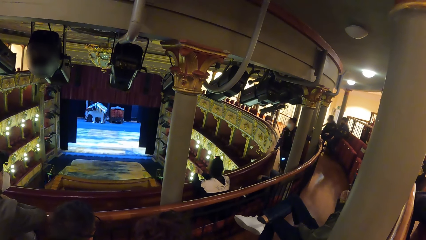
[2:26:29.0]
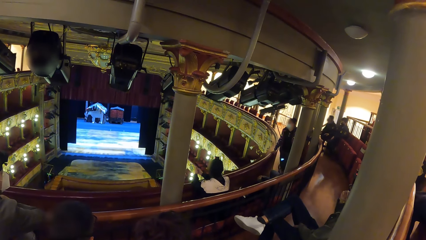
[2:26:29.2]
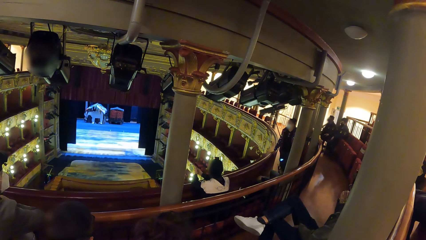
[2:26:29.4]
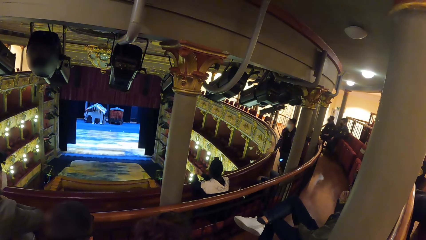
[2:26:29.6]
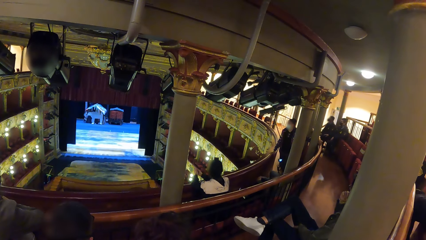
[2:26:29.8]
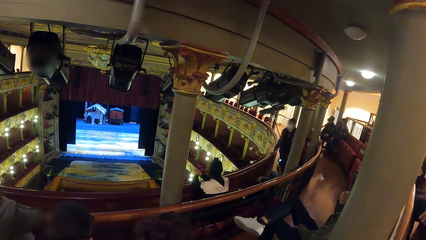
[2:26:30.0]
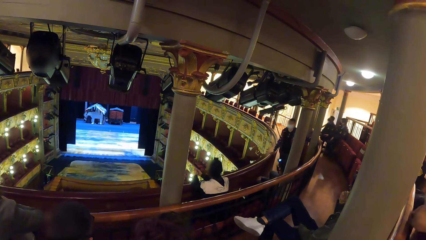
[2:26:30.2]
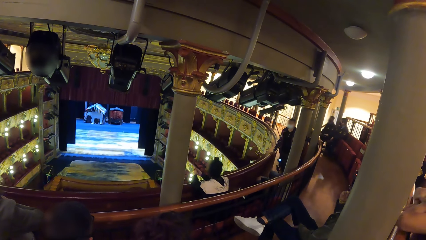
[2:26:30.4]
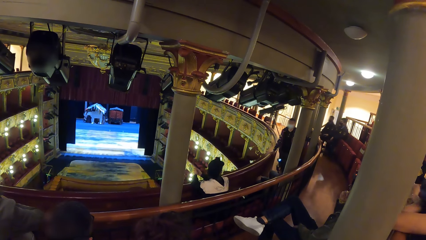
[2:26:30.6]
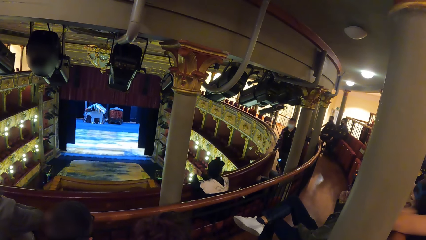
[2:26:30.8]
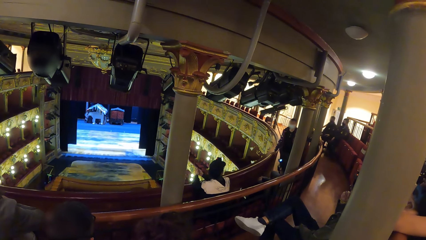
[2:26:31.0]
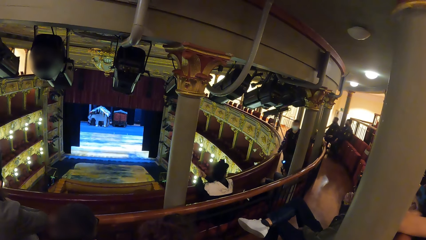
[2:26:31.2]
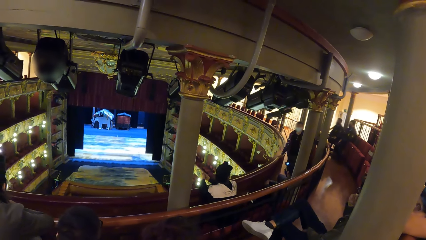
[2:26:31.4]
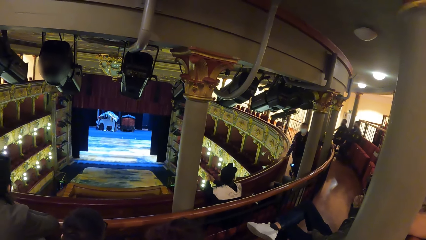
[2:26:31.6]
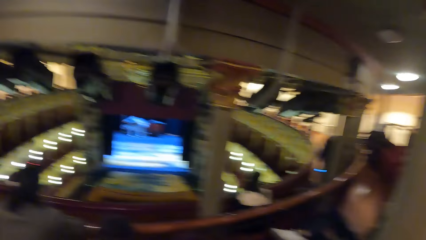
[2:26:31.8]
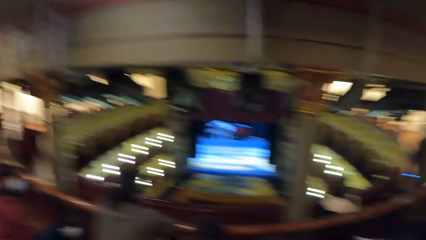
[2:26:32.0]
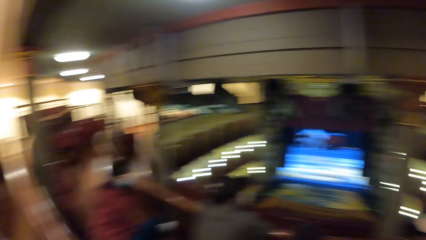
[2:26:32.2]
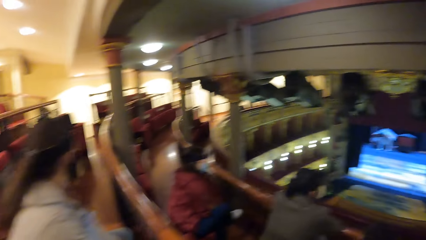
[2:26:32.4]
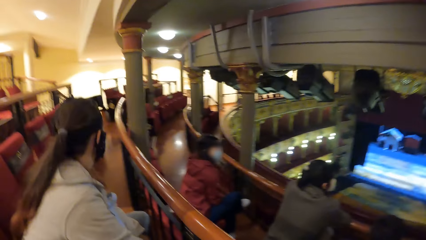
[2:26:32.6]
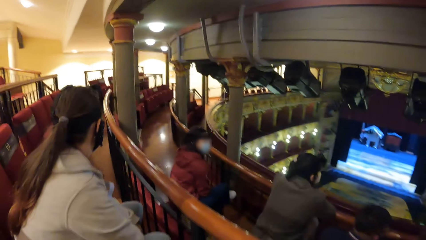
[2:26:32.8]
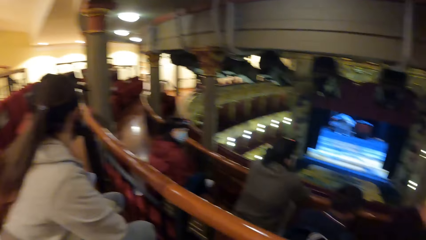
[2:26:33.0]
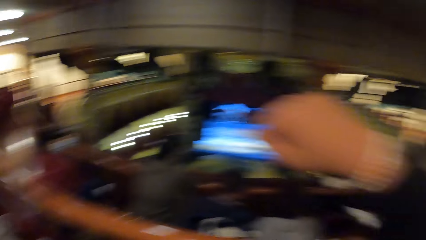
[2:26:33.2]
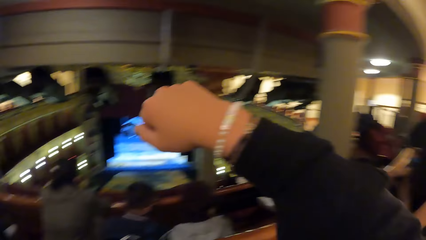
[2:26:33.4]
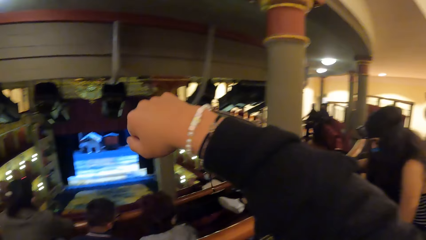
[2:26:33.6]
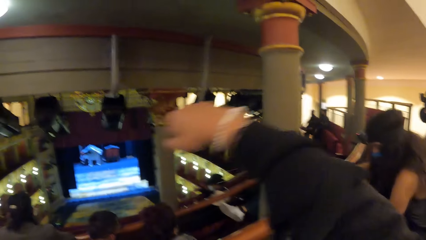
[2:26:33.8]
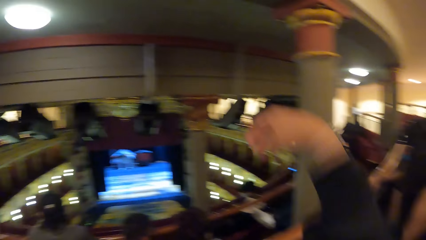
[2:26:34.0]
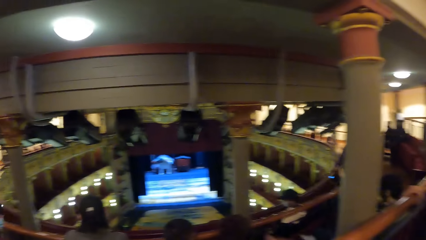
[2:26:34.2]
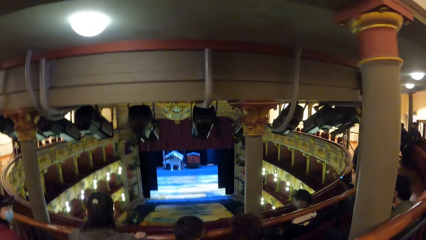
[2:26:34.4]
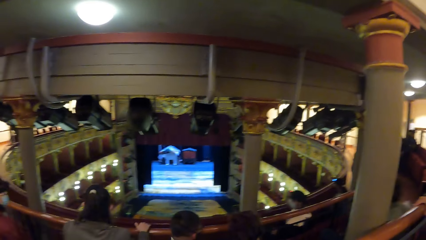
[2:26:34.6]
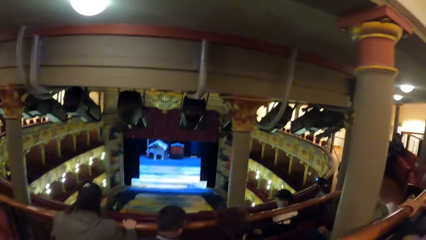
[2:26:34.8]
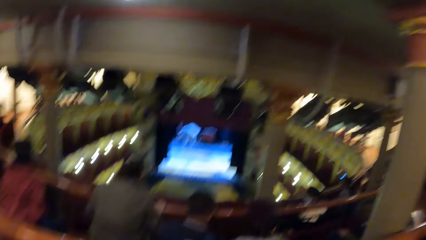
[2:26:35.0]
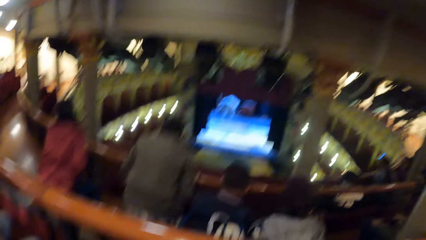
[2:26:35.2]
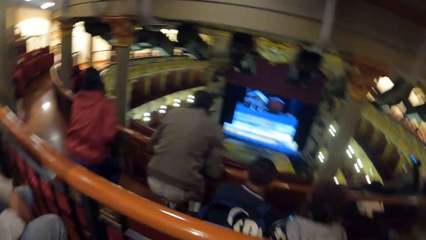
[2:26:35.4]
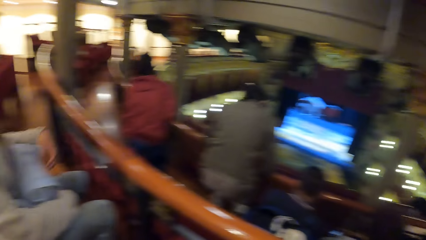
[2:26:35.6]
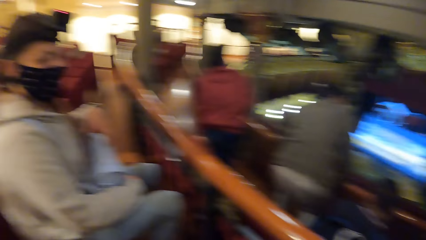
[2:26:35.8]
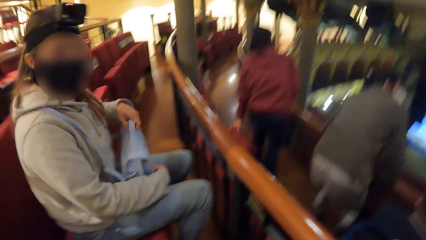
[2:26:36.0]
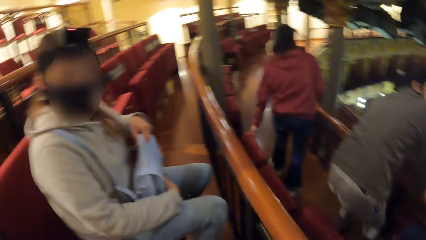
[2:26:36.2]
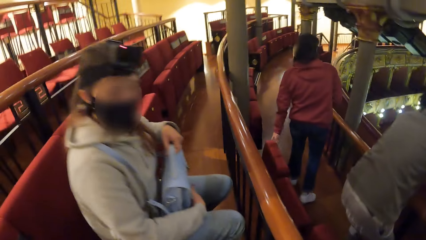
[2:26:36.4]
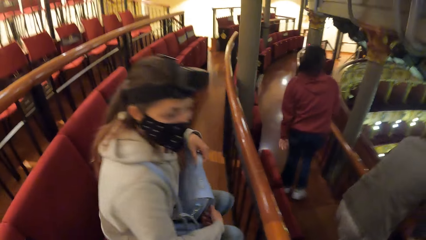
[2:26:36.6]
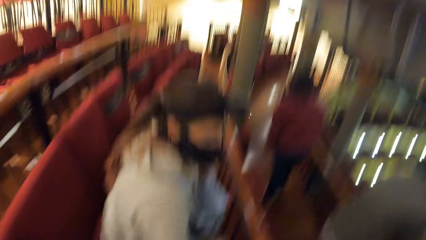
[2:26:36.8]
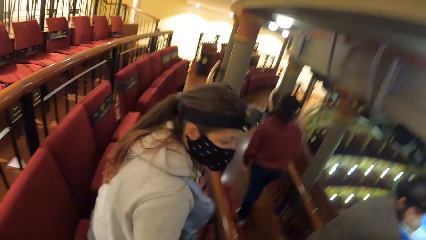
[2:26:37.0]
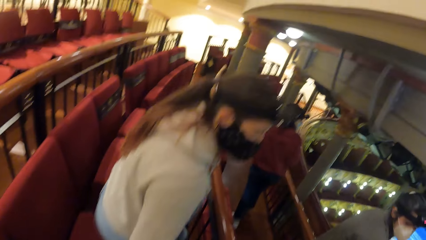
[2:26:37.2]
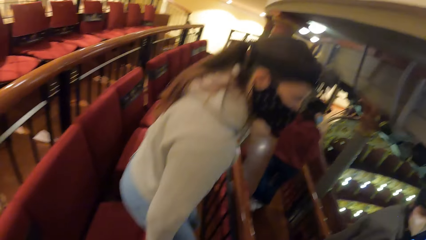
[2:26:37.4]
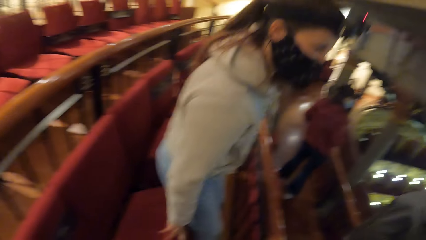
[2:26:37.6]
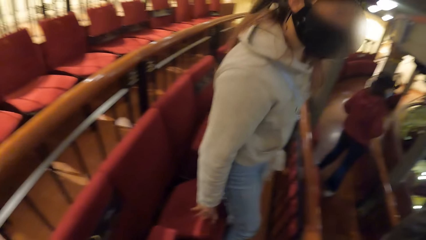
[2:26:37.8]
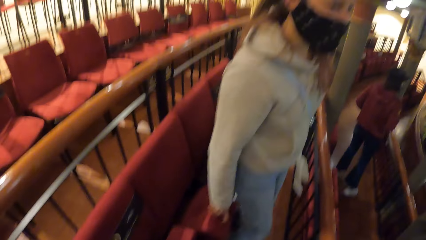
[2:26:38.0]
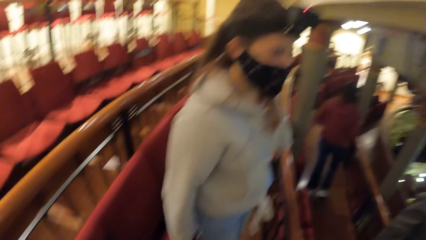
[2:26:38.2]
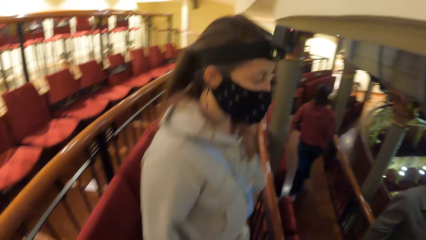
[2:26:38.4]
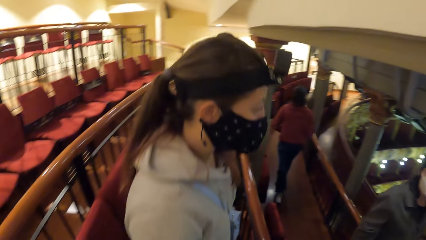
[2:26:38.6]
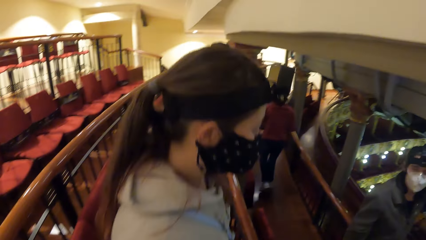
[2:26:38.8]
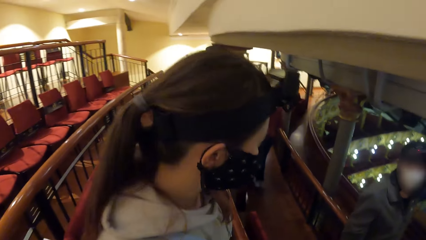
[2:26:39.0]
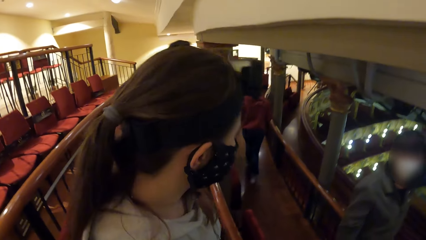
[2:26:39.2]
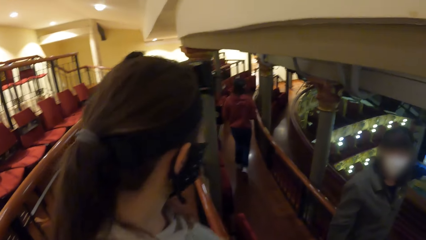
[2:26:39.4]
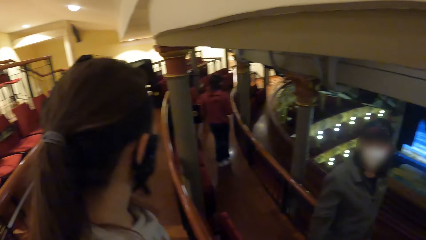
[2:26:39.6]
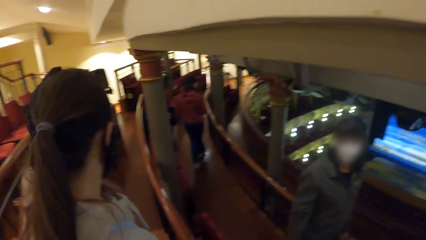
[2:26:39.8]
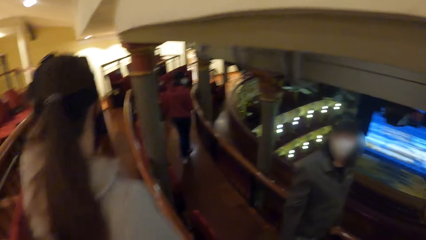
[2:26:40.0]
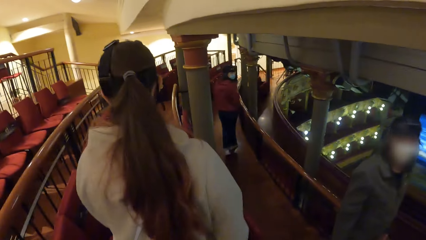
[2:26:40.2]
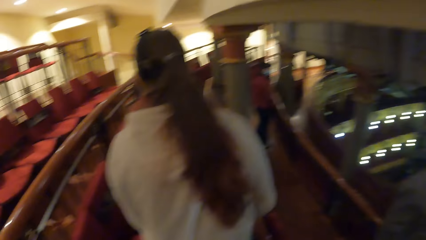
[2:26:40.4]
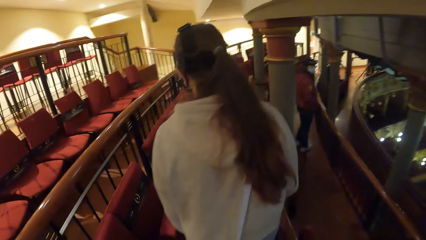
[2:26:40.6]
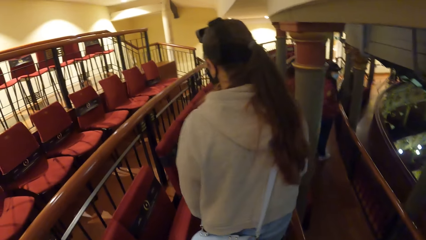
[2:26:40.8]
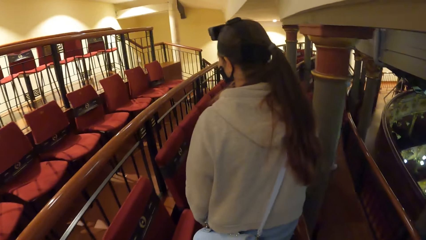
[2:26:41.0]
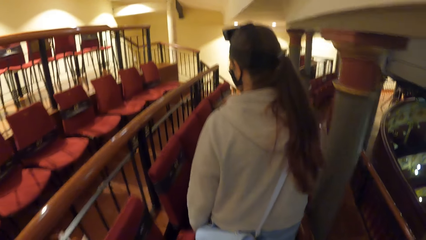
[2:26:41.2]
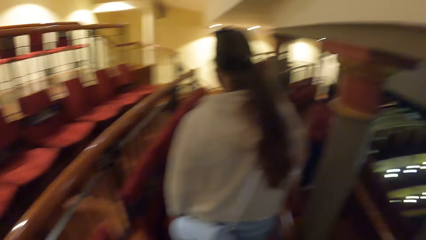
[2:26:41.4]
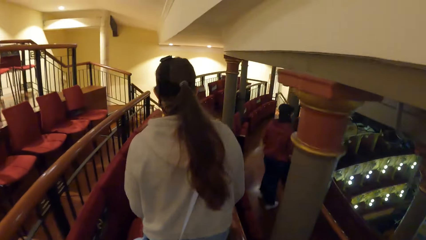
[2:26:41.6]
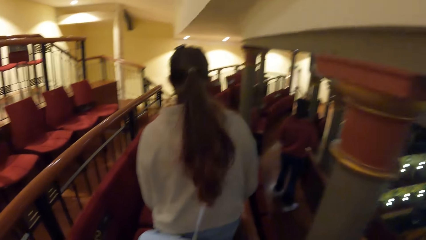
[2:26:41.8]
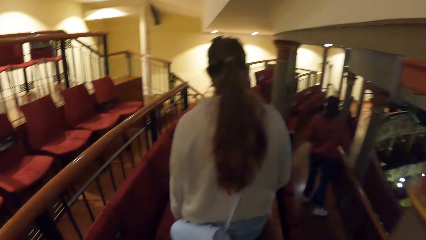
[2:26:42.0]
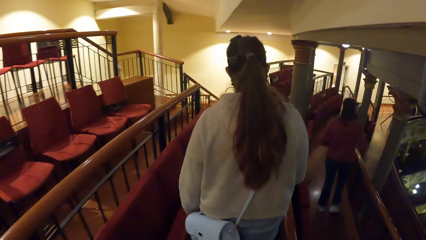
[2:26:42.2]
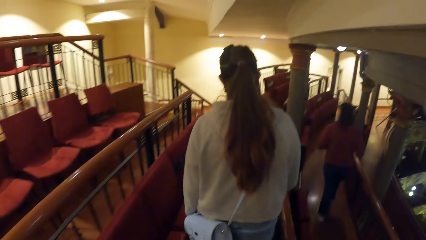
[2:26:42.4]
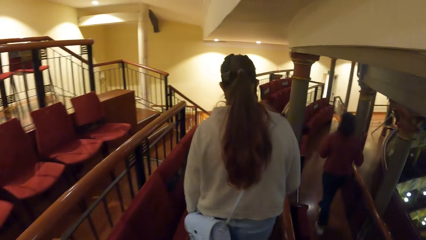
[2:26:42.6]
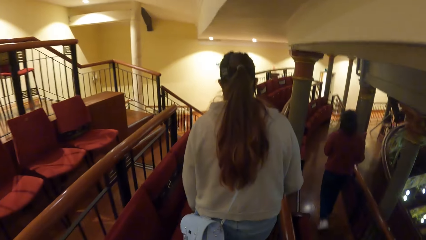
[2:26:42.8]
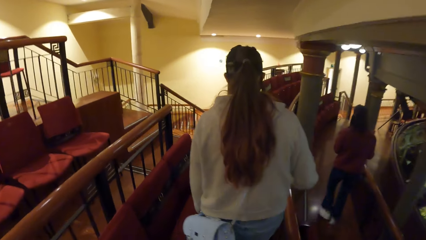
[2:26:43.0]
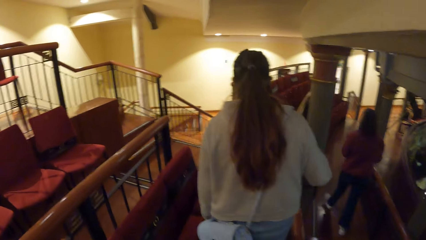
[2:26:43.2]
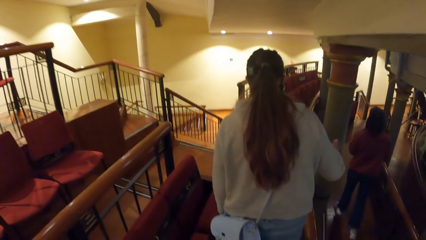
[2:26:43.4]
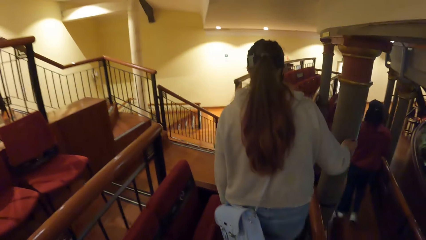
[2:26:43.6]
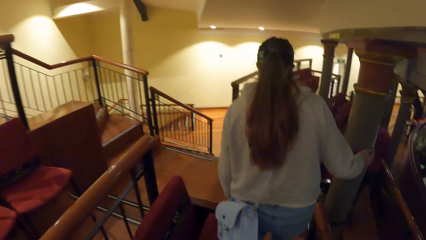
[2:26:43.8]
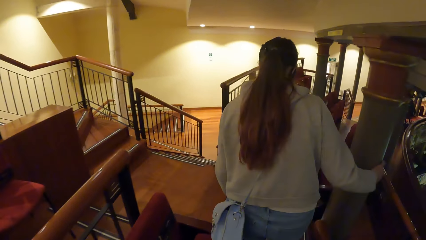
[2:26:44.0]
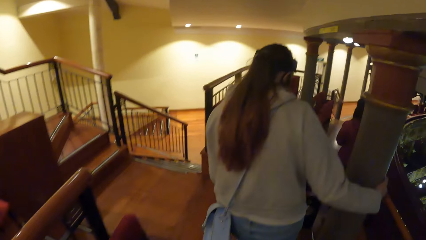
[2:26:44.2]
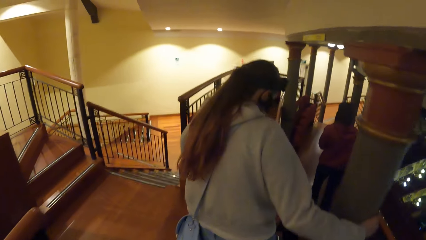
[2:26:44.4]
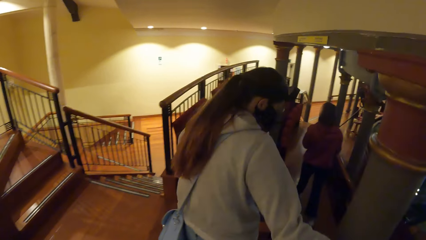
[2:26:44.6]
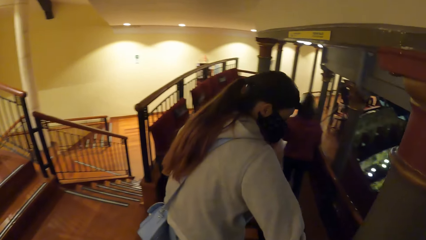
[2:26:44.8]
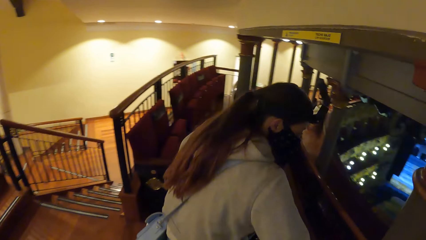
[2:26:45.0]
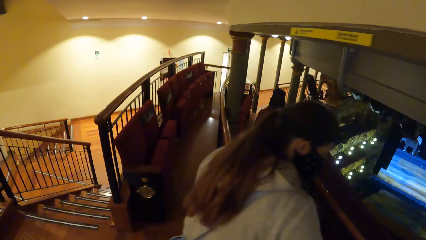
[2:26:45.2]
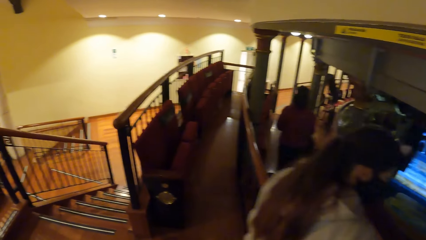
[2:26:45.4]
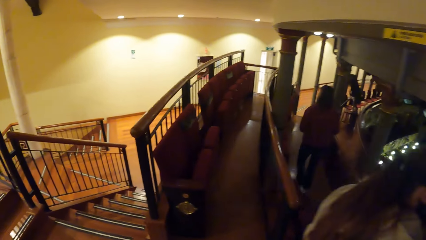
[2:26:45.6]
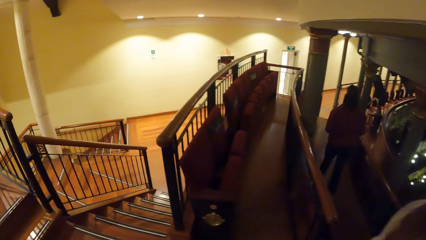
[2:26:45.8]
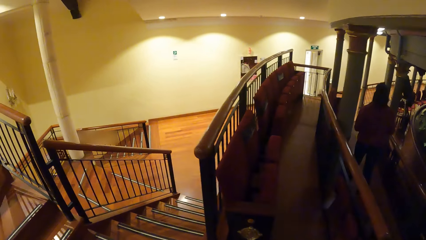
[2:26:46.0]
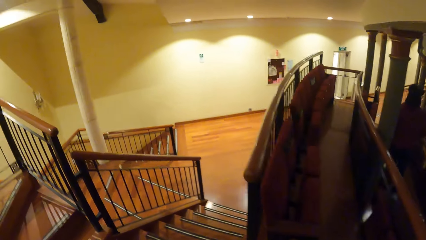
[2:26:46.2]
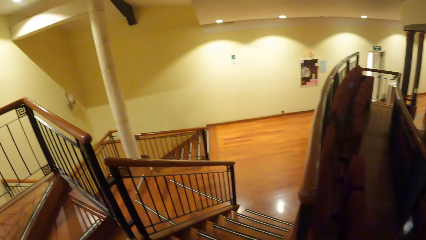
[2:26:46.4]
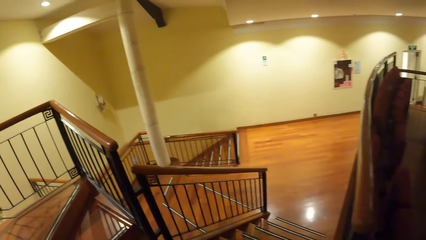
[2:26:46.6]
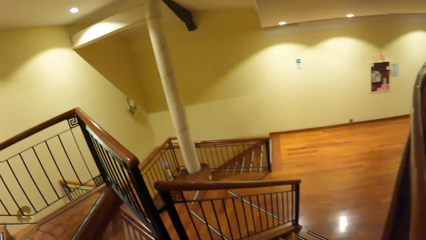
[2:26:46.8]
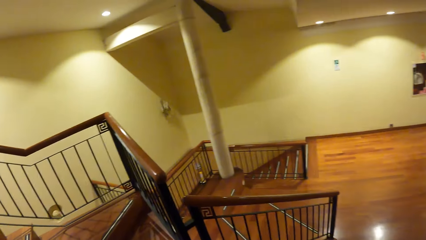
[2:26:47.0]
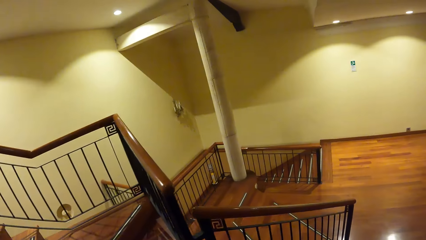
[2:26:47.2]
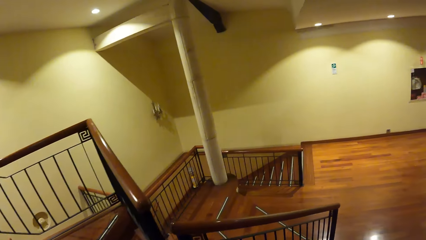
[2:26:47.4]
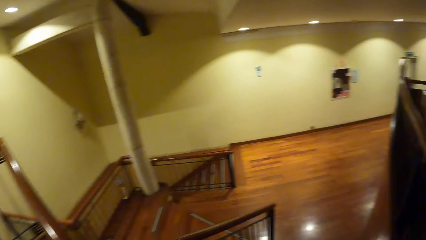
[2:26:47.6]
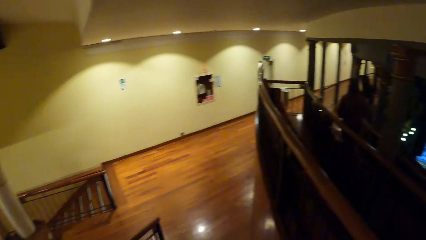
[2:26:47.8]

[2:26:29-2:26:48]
The camera wearer watches a movie in a theater. He looks around, raises his right hand, and lowers his right hand. He watches the movie in the theater. He talks to a woman. The woman stands up from a chair. The camera wearer looks around. He walks alongside the woman. The woman walks around. The camera wearer walks around.
